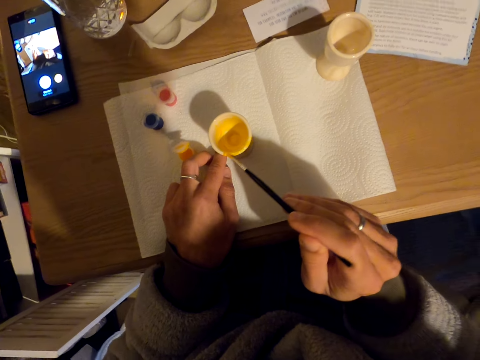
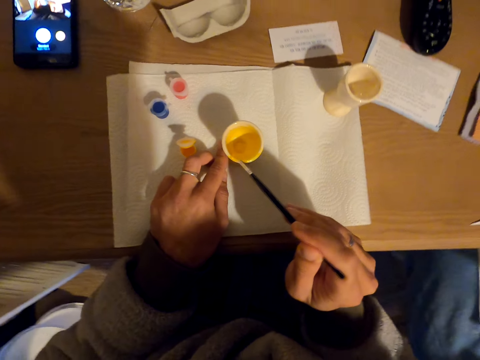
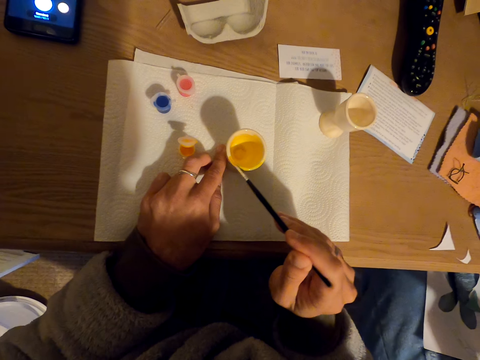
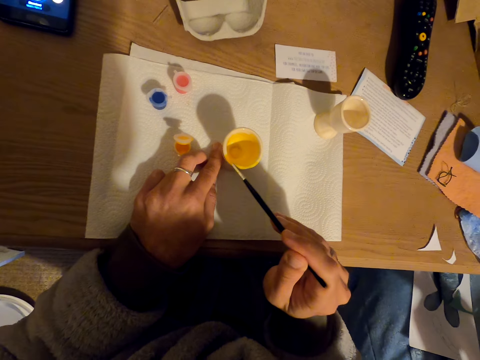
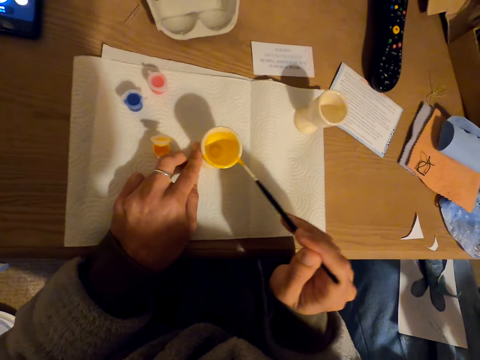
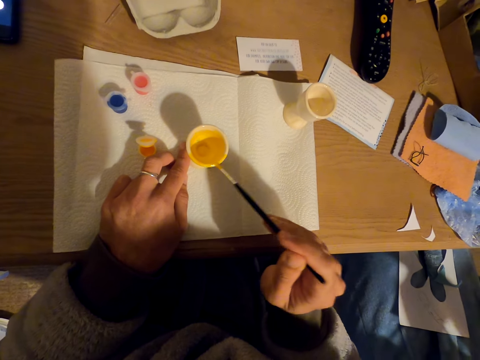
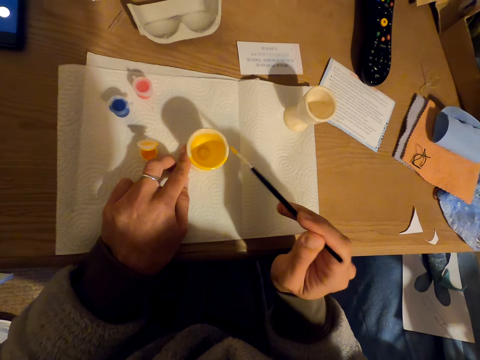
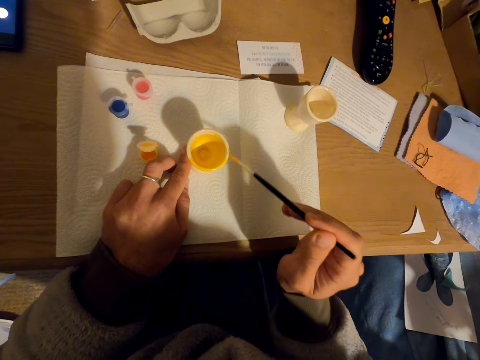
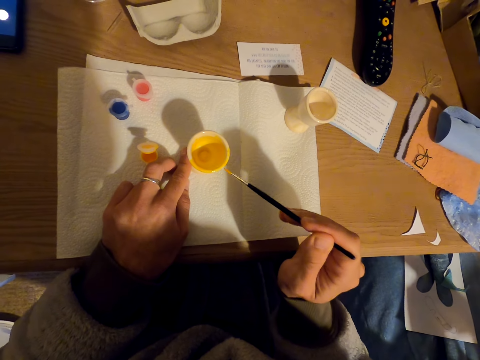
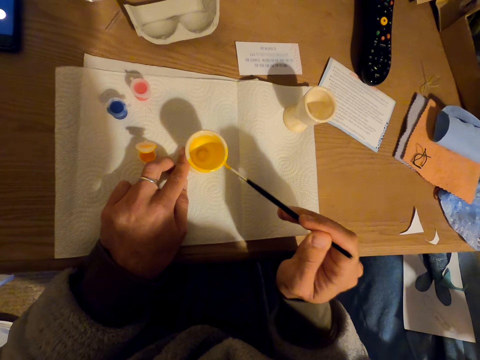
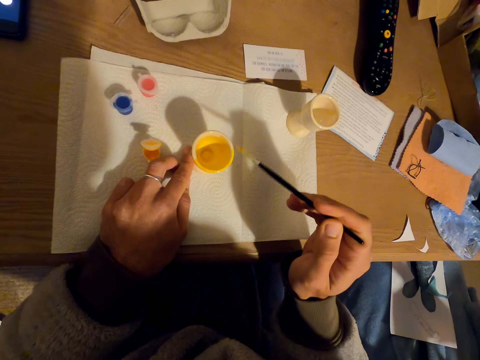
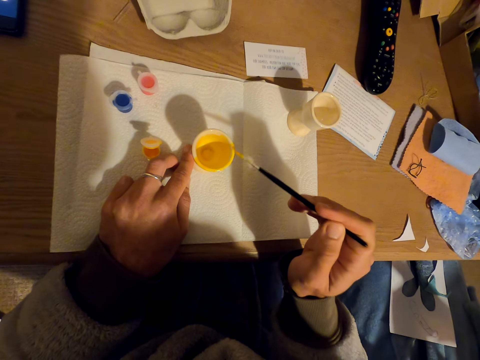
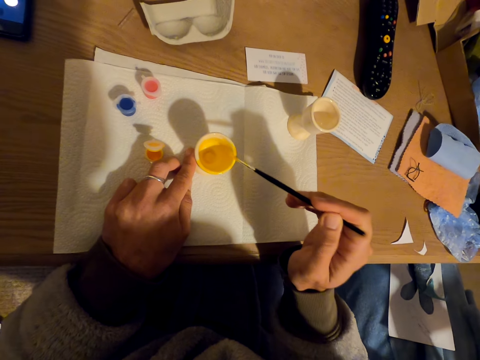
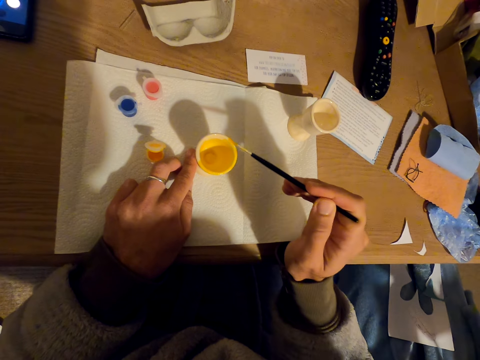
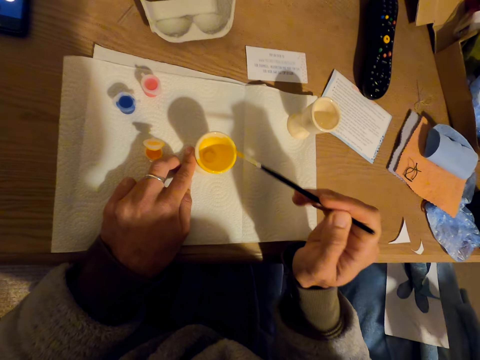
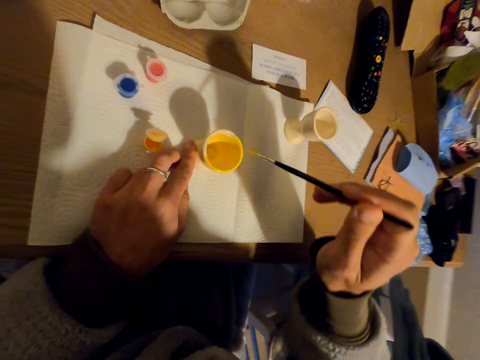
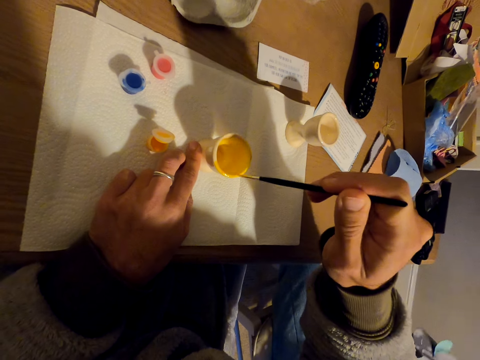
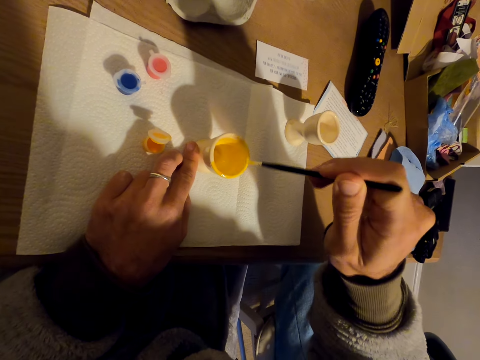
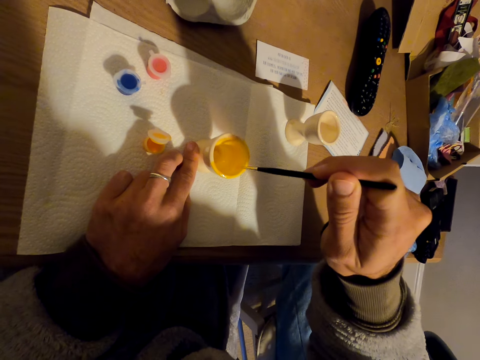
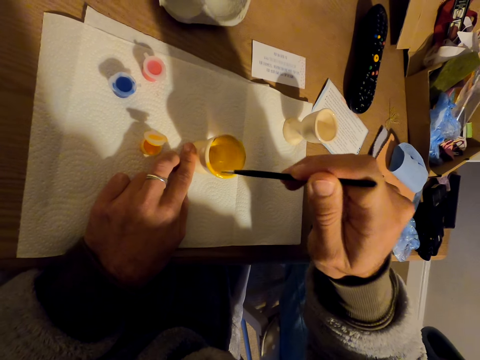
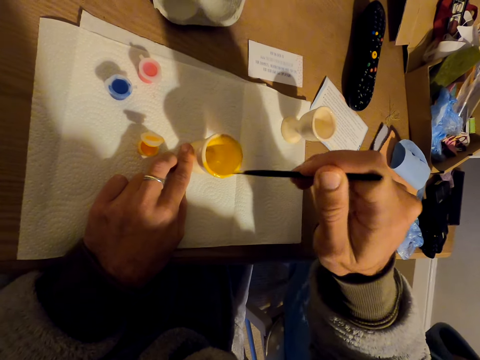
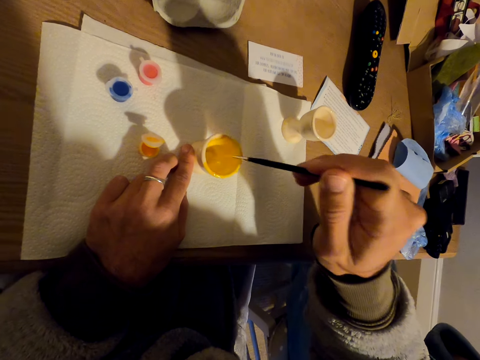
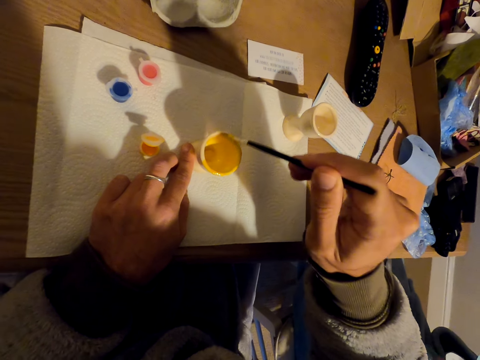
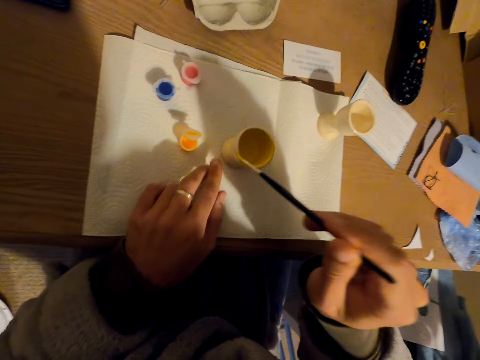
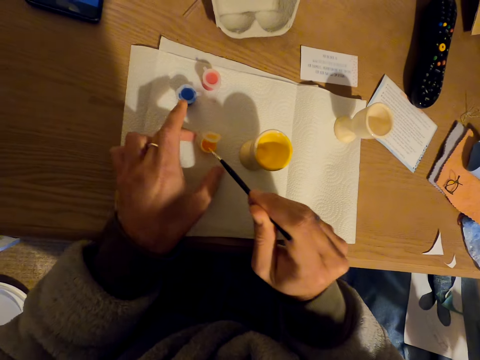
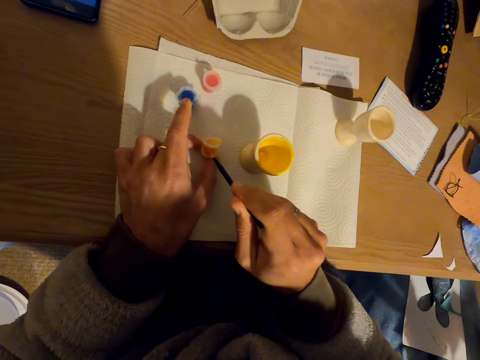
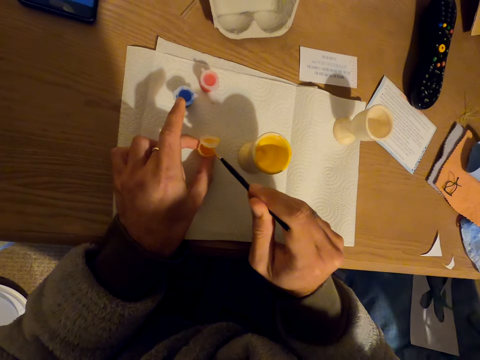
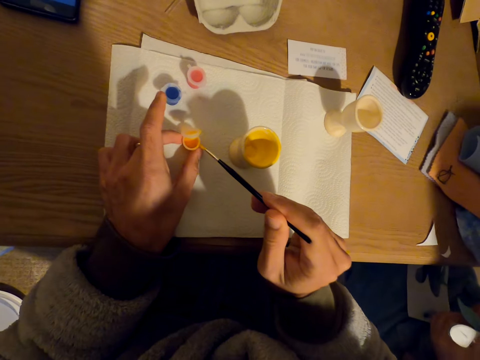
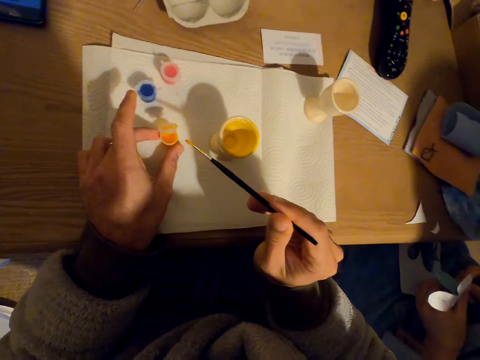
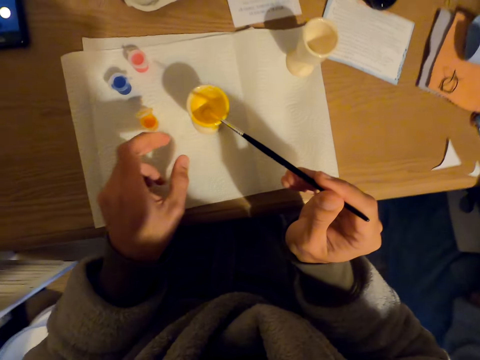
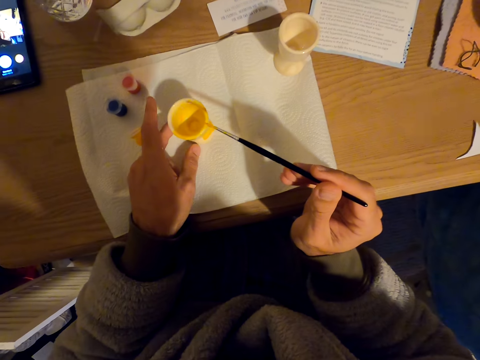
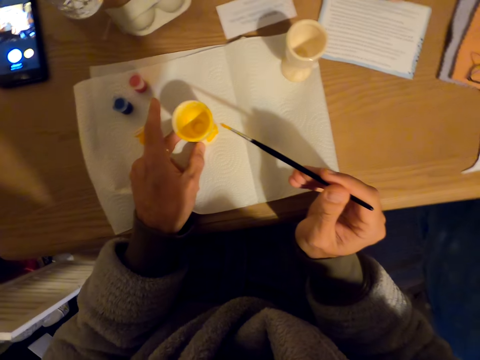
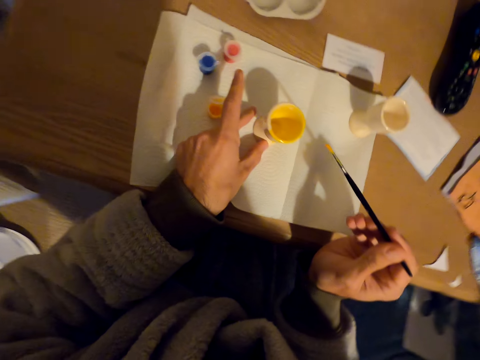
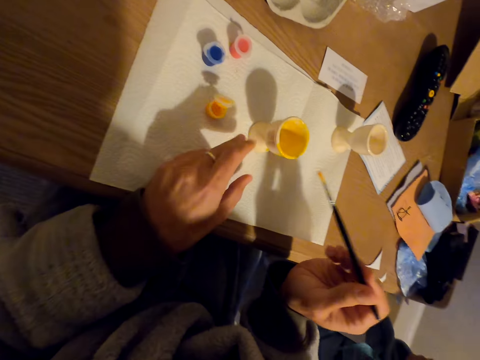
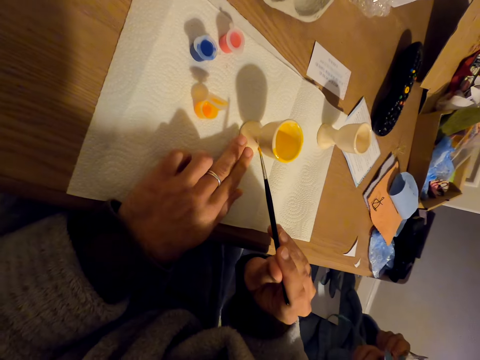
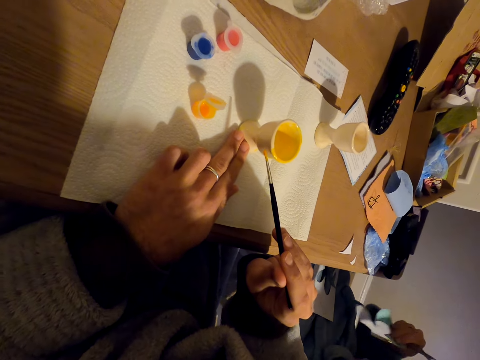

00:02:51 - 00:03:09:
The camera wearer dips the brush in the container. They paint the molded cup with the brush and look around.

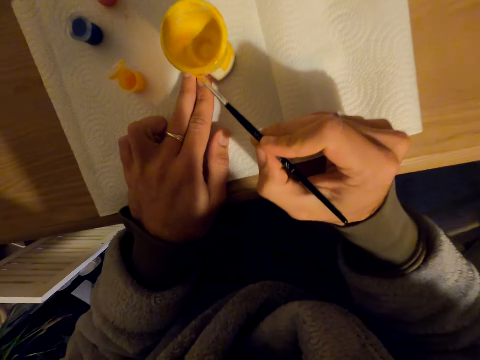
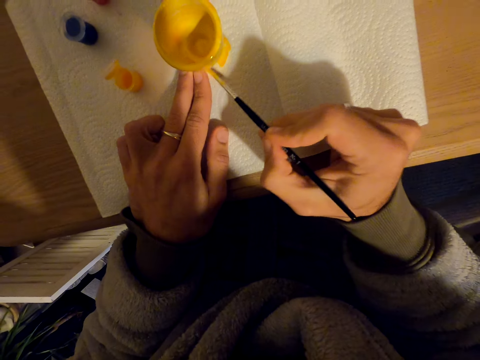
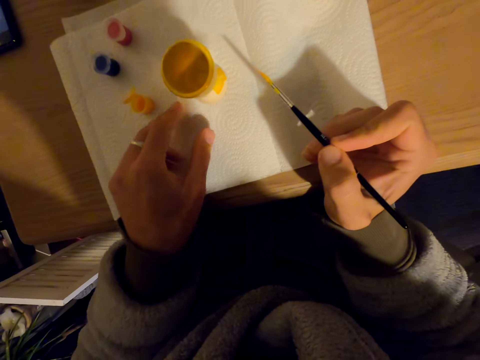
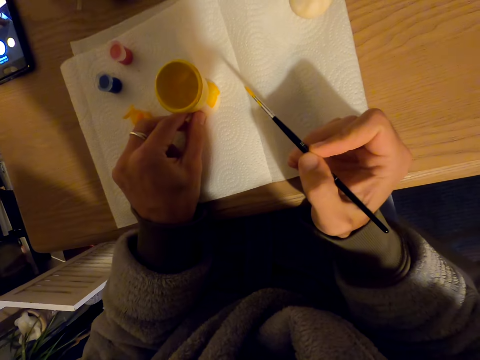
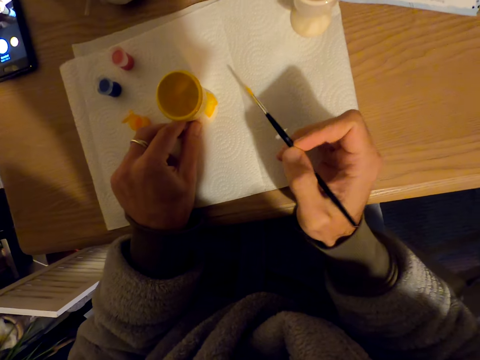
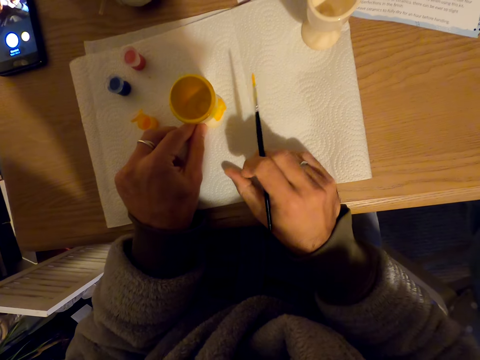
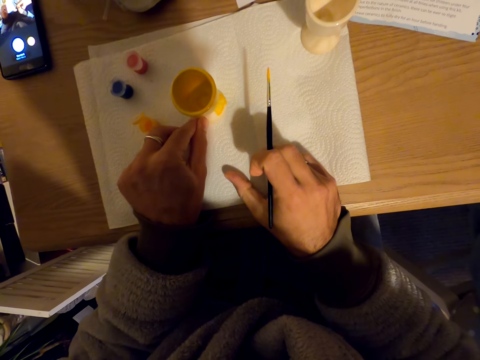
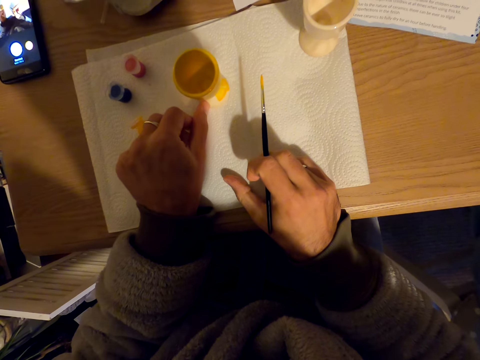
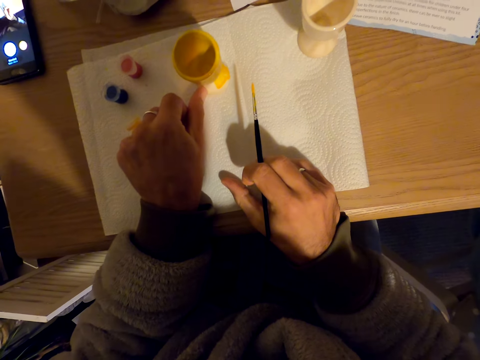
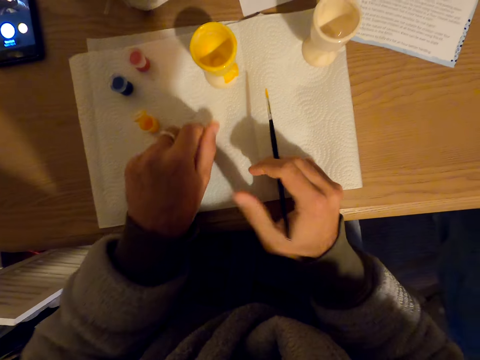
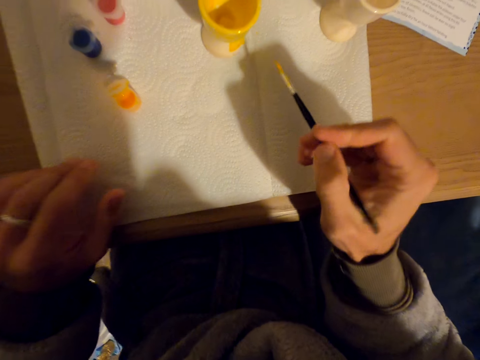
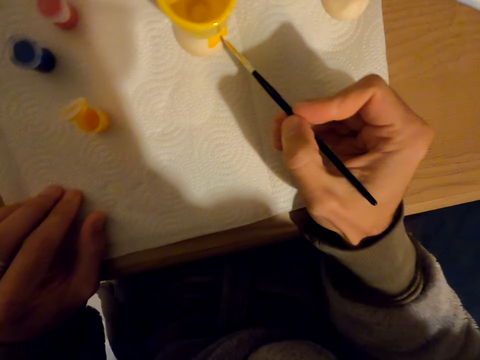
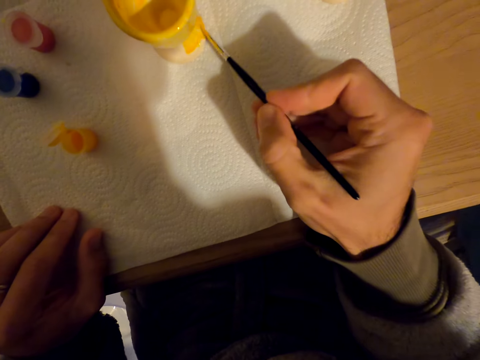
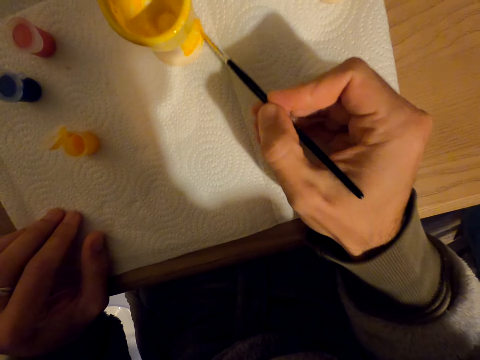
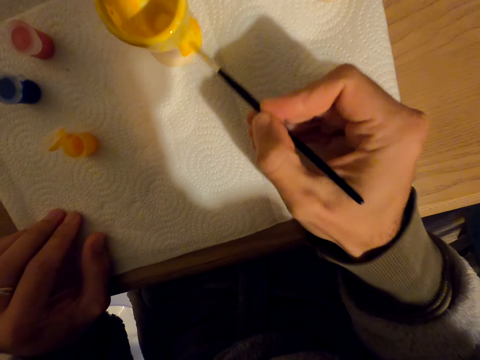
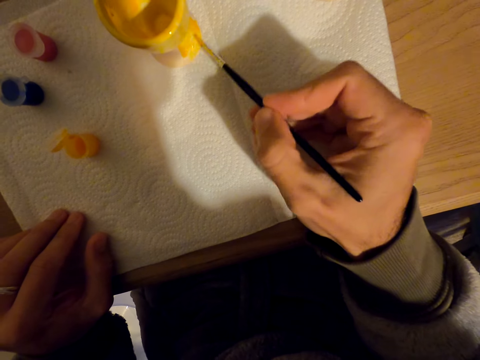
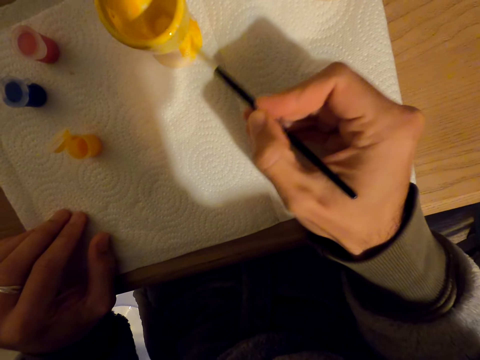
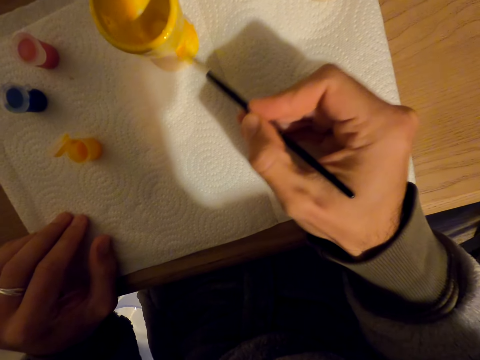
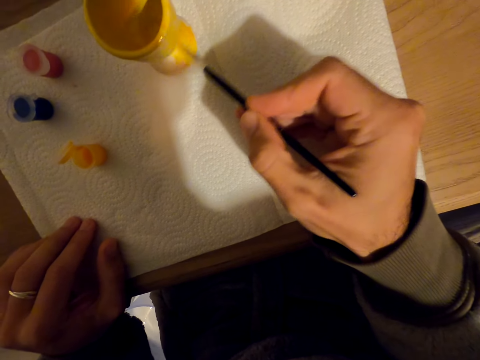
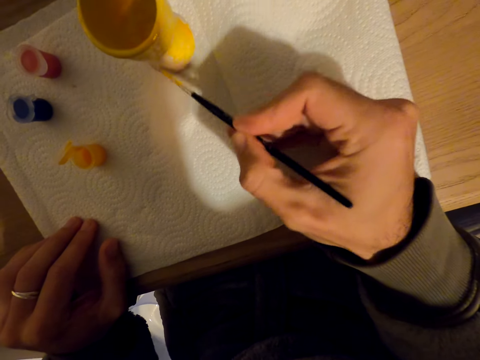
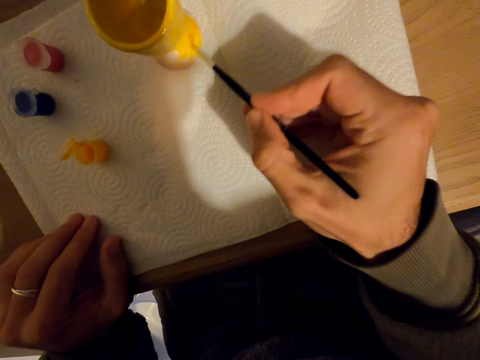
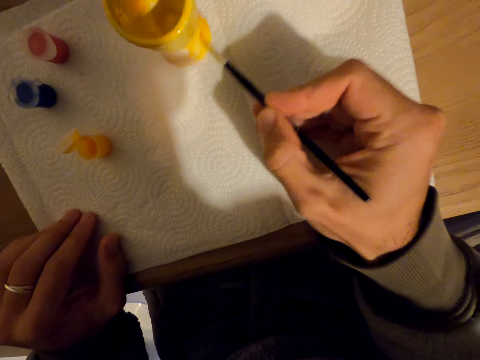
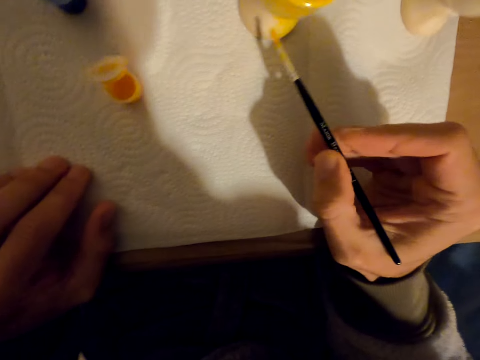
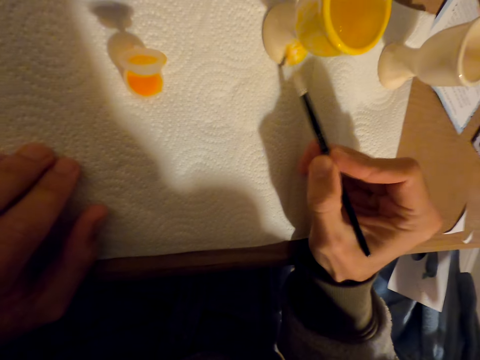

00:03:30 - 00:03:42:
The camera wearer pushes the cup on the tissue. They paint the molded cup with a brush.
